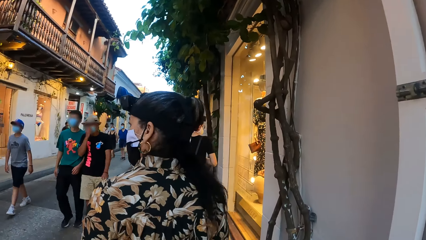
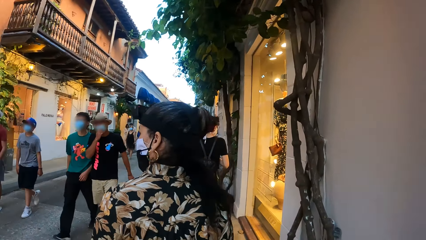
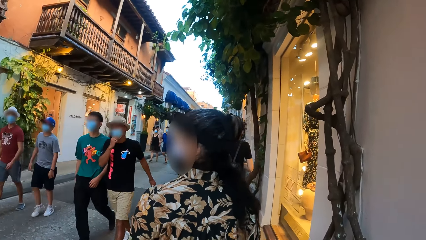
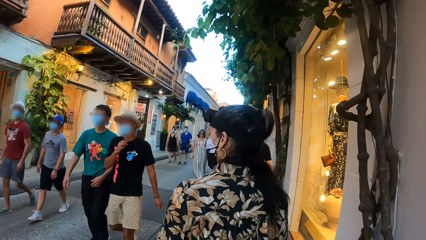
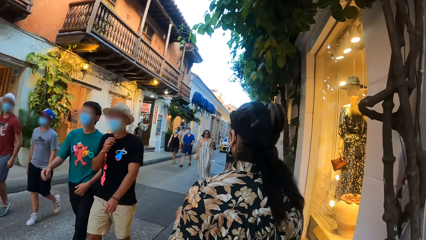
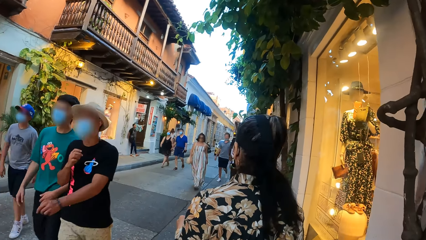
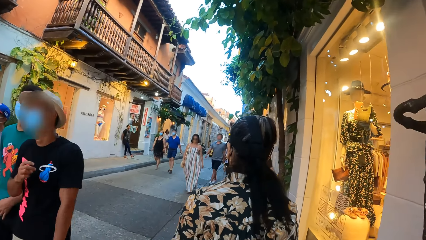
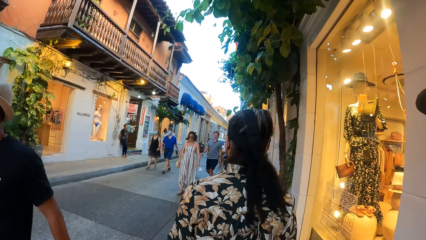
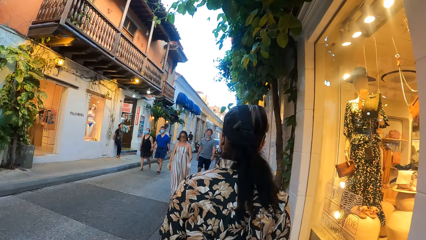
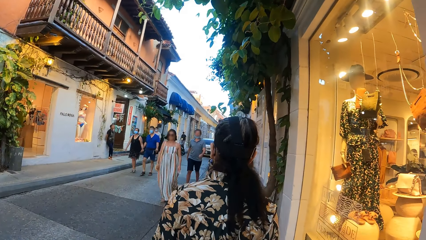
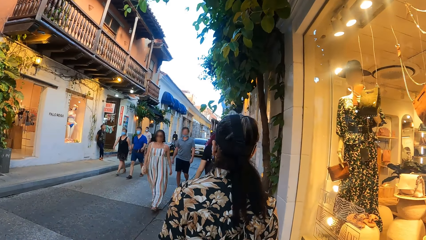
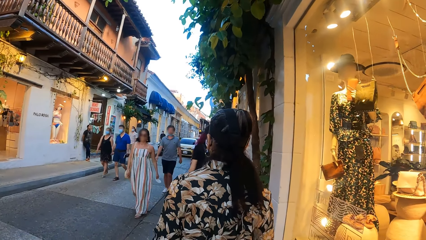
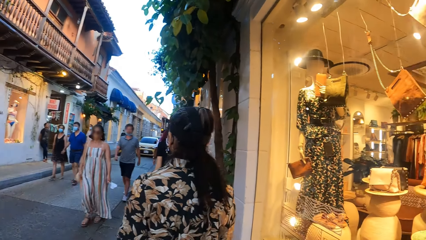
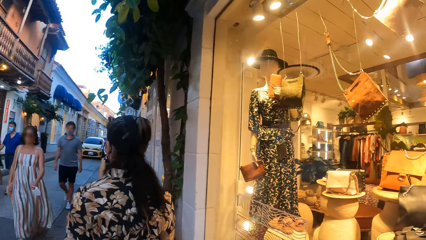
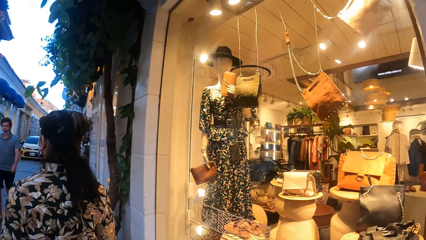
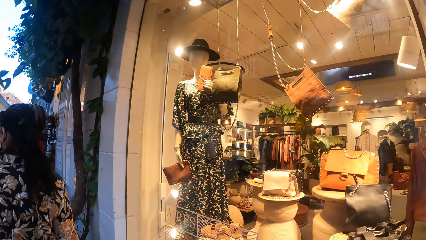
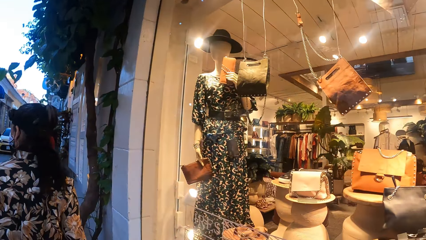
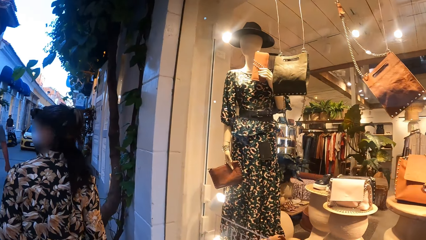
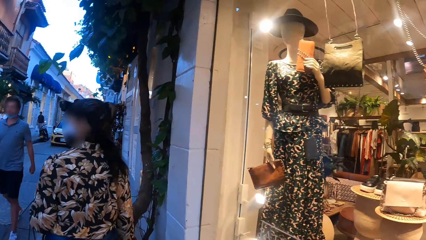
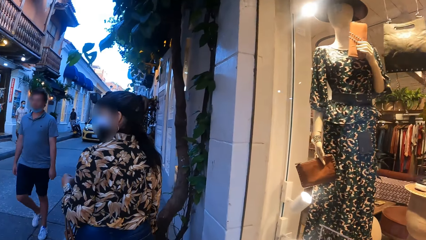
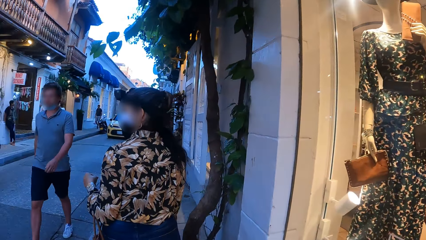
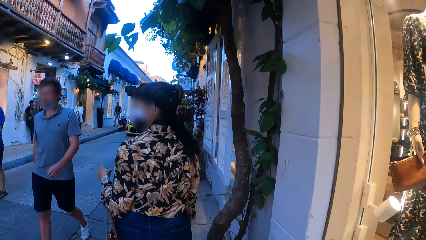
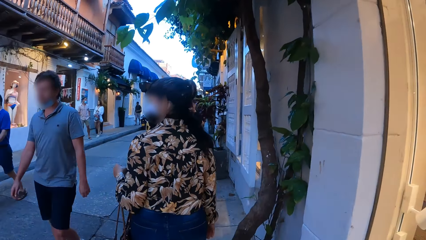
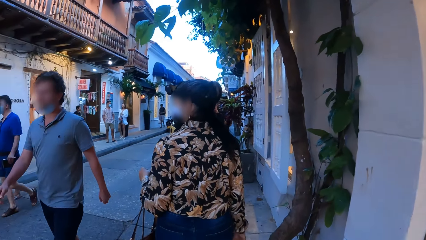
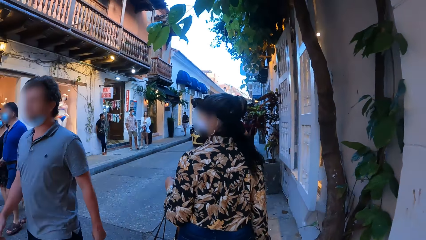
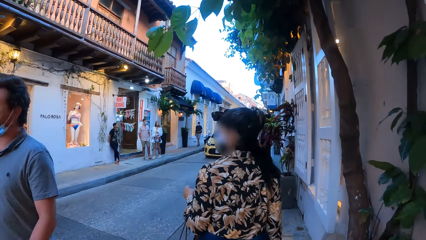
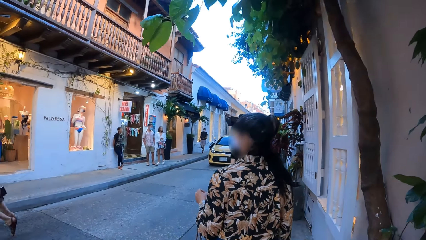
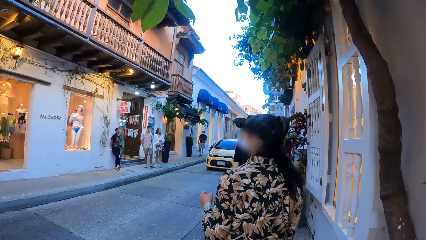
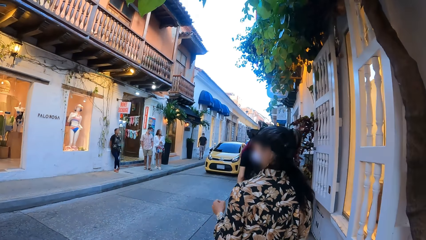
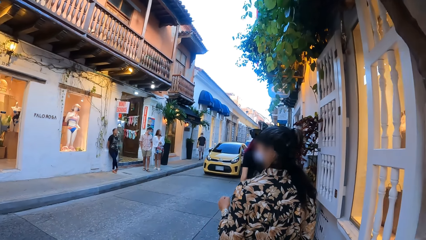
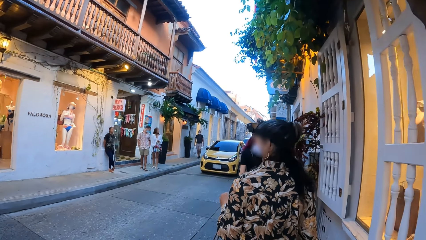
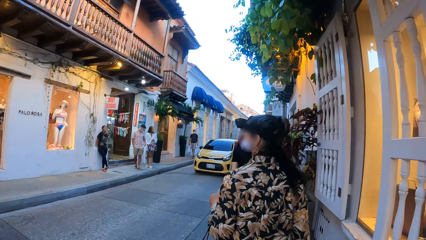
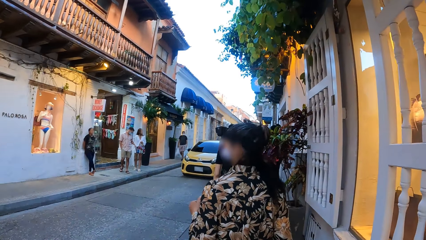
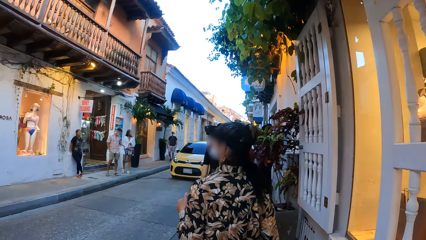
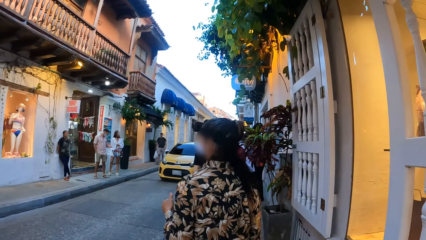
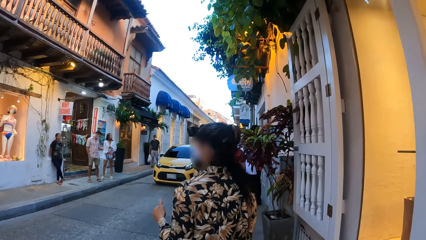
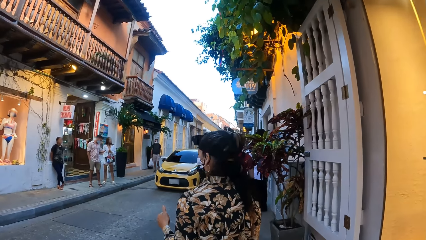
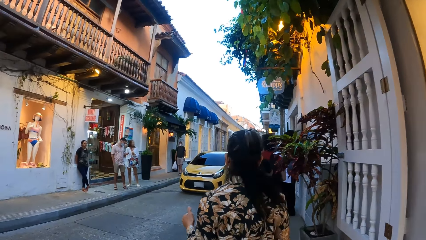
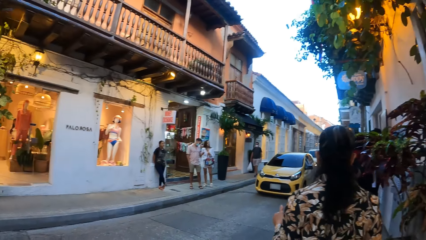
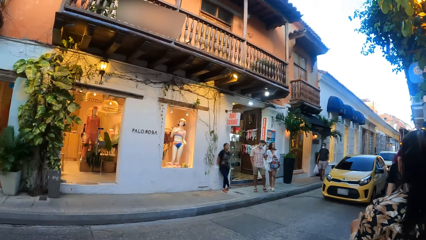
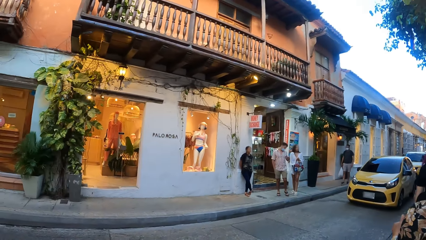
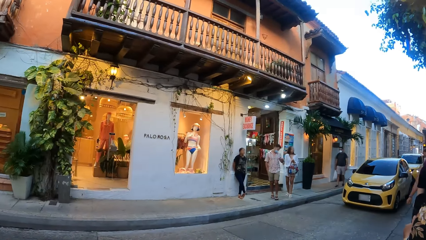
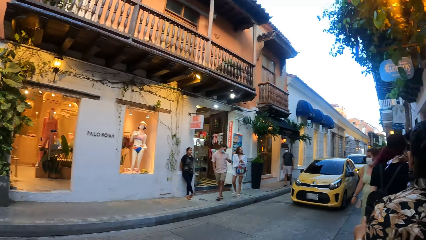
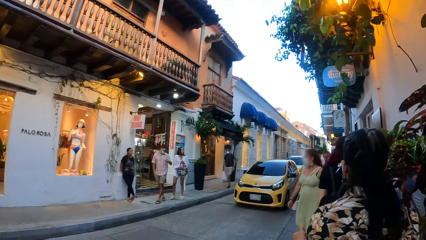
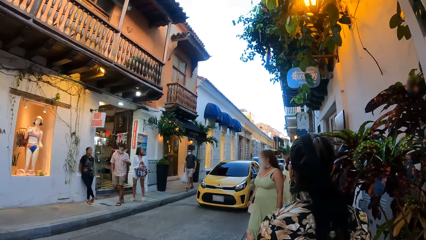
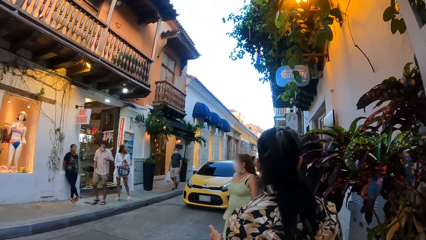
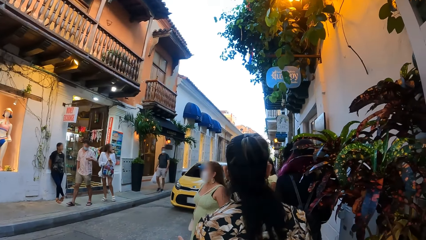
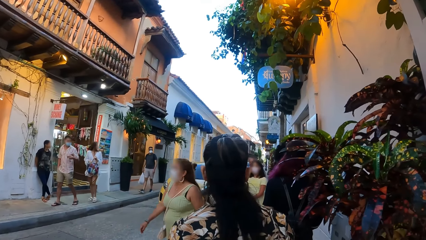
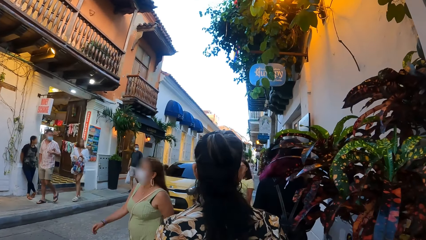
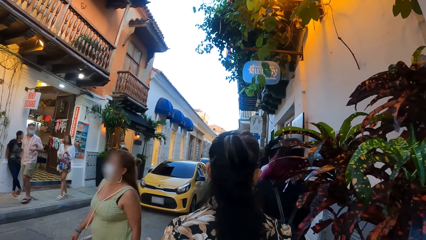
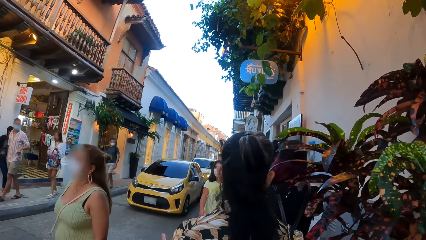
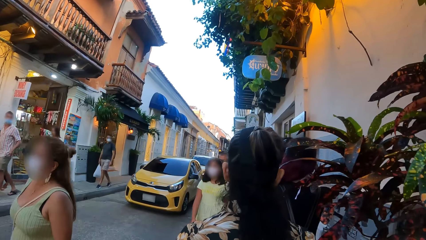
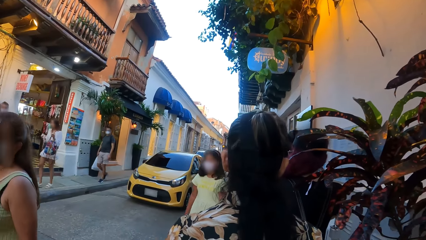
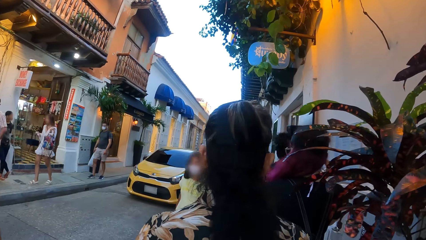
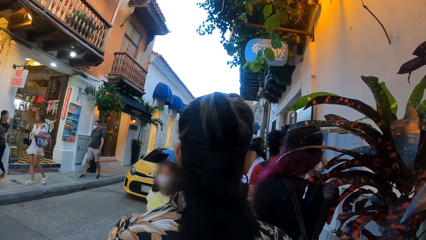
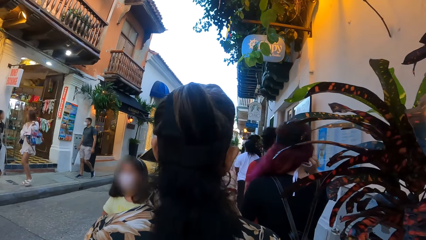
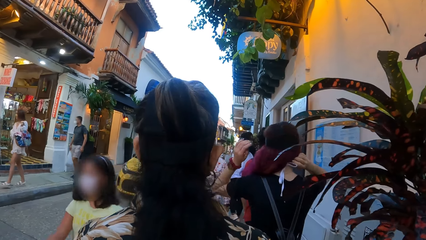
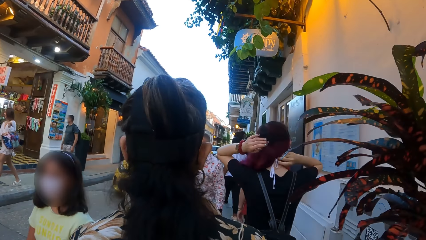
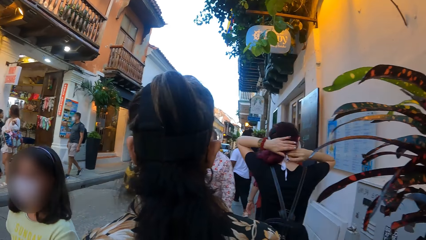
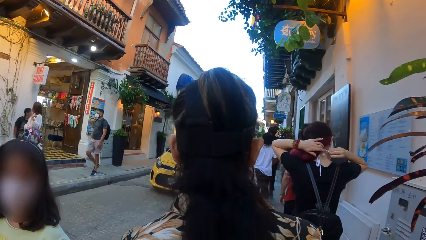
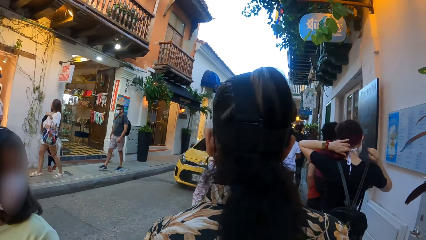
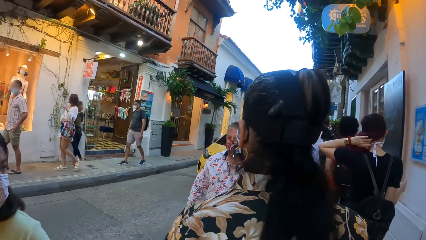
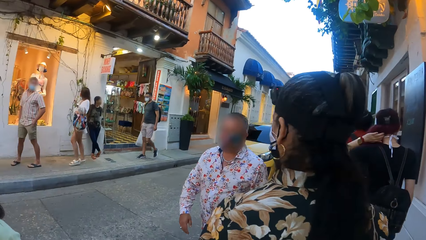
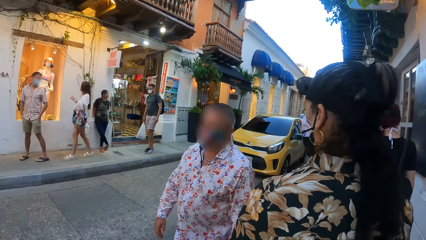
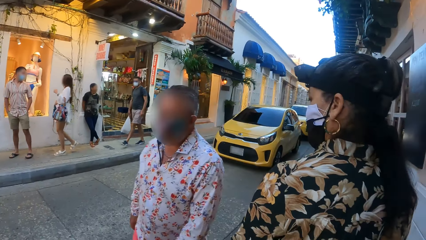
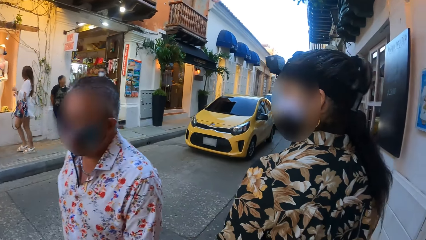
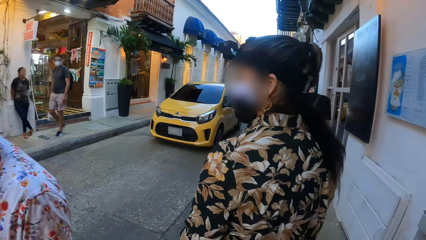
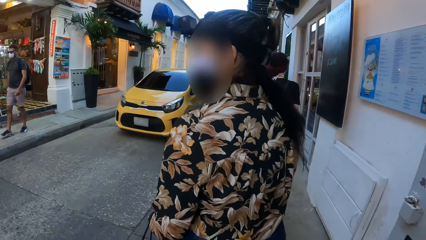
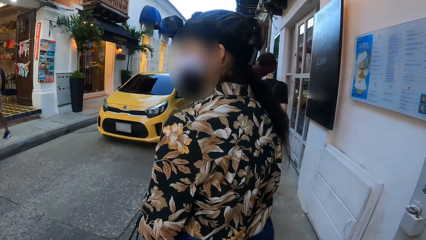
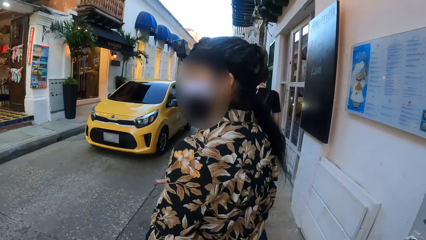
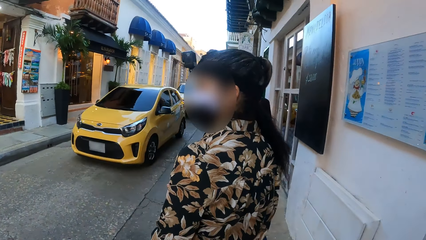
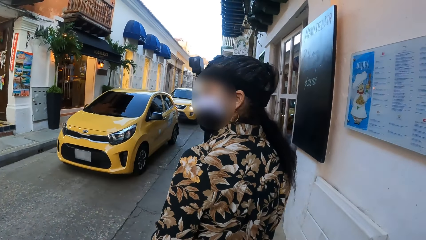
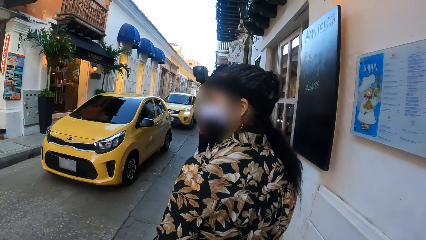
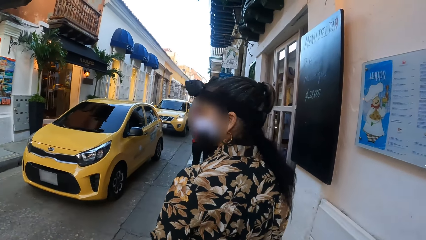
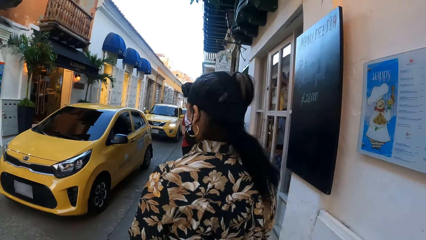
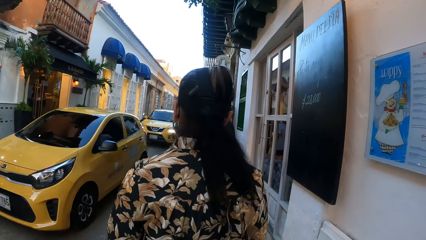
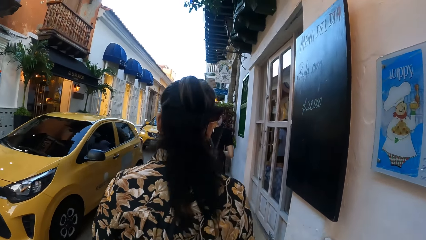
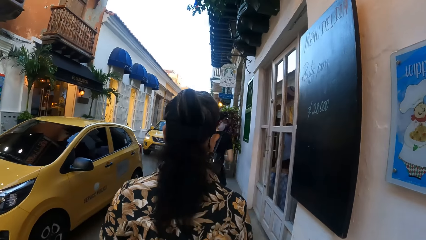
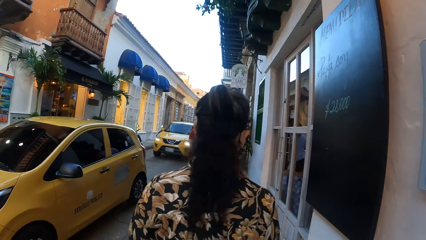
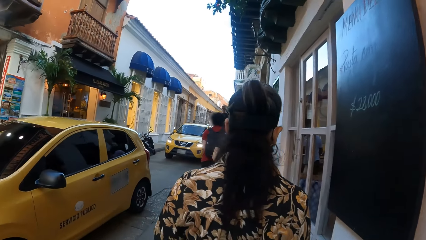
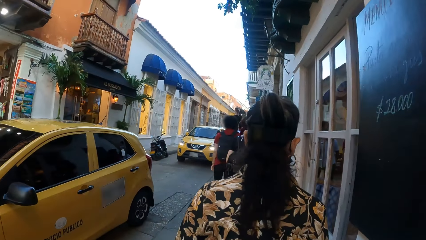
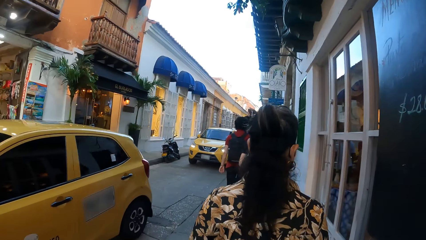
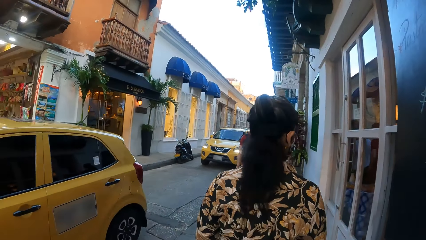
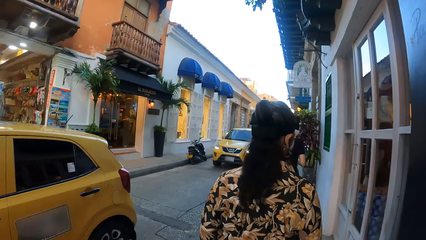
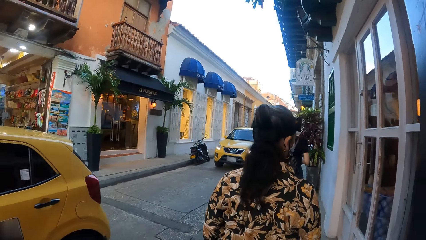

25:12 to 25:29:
The camera wearer looks inside the stores. They walk behind the lady on the pavement. The lady looks around the buildings. The camera wearer looks across the street.
